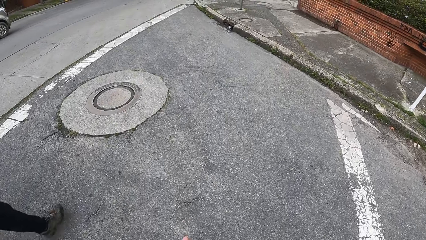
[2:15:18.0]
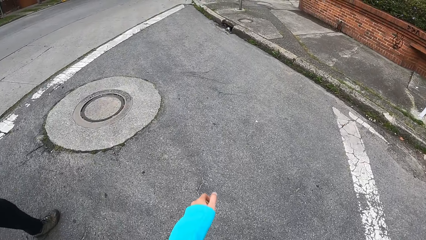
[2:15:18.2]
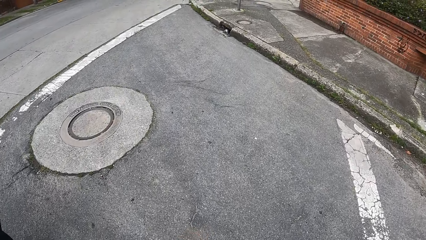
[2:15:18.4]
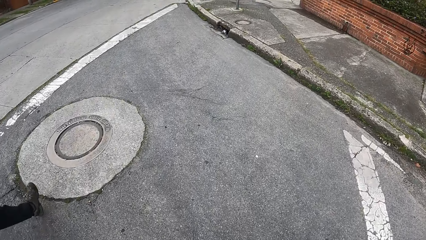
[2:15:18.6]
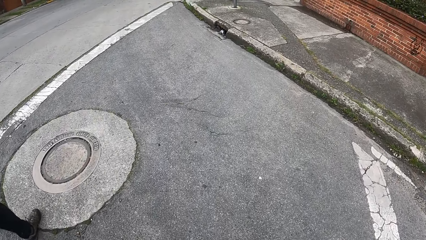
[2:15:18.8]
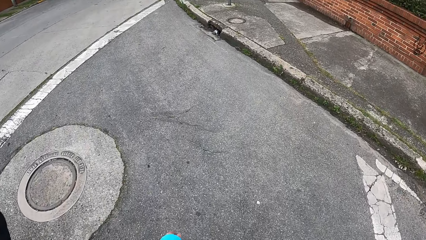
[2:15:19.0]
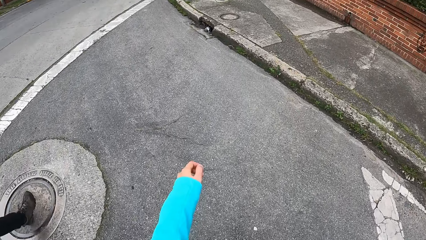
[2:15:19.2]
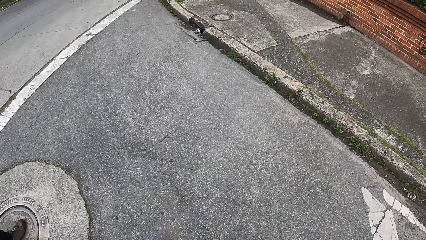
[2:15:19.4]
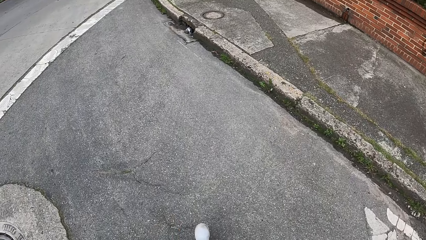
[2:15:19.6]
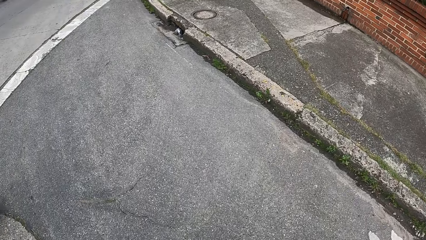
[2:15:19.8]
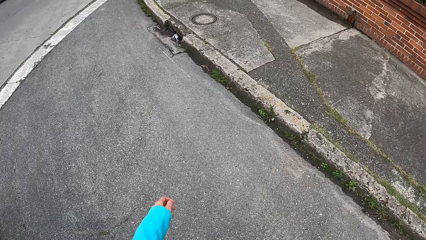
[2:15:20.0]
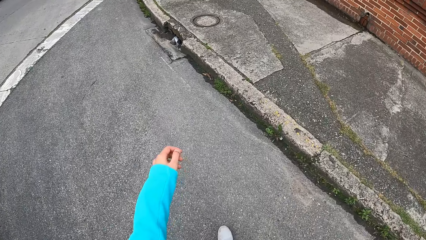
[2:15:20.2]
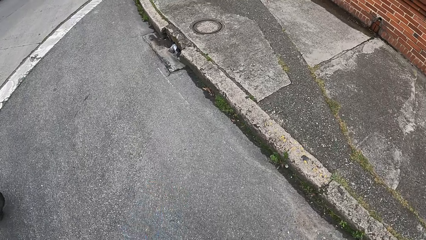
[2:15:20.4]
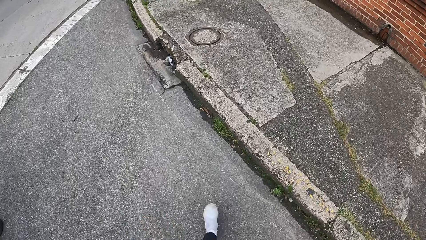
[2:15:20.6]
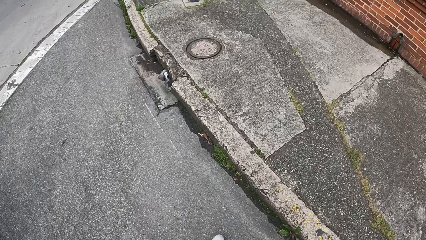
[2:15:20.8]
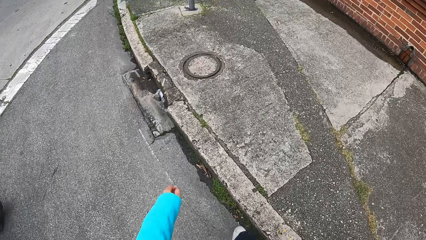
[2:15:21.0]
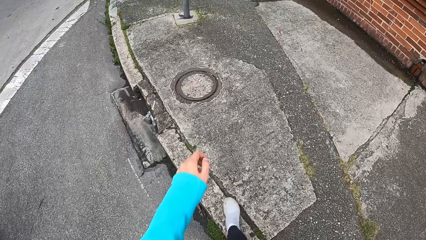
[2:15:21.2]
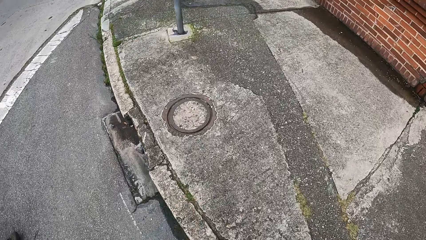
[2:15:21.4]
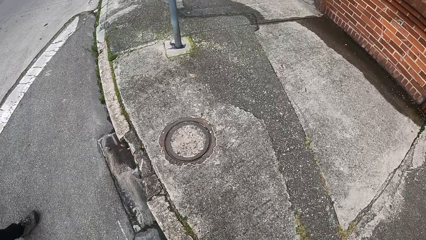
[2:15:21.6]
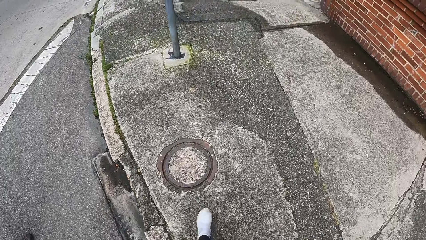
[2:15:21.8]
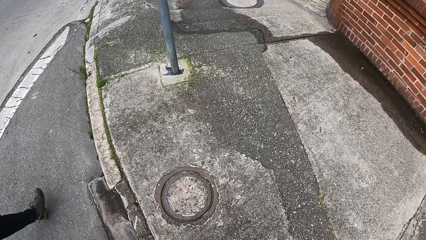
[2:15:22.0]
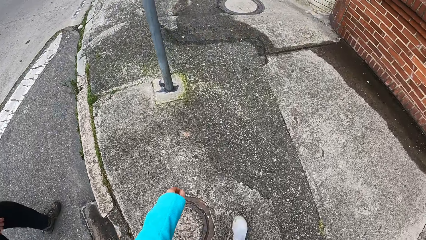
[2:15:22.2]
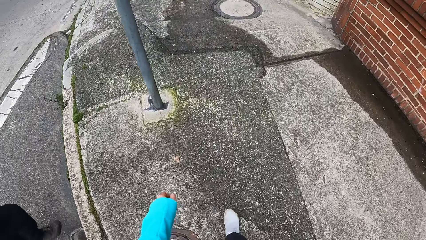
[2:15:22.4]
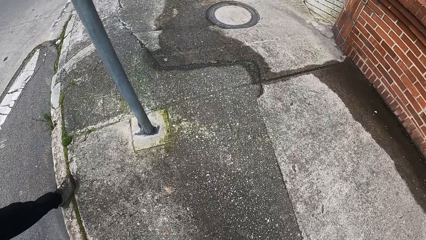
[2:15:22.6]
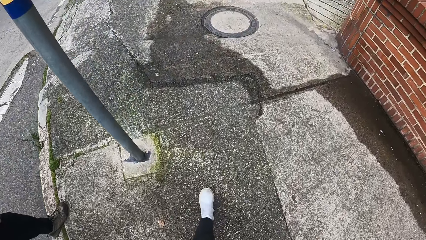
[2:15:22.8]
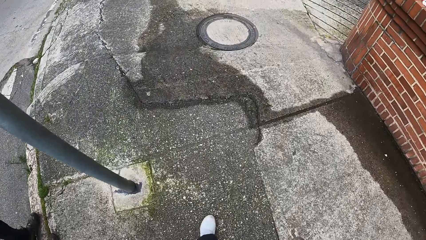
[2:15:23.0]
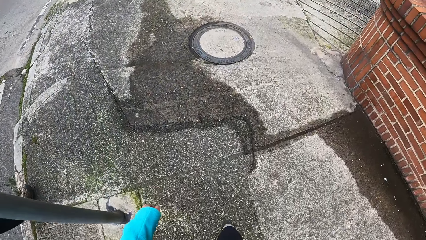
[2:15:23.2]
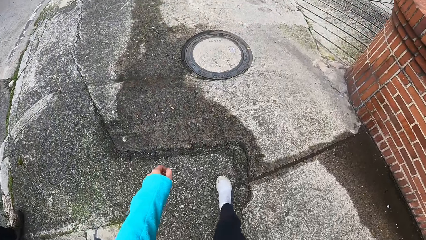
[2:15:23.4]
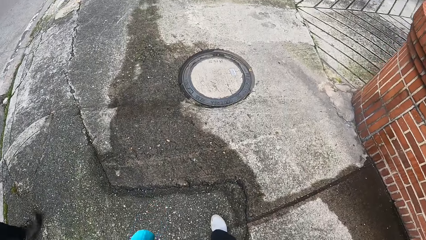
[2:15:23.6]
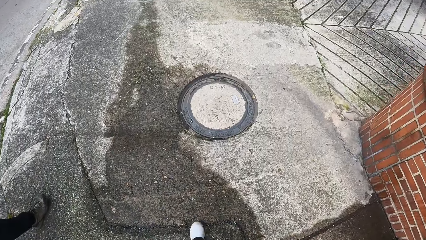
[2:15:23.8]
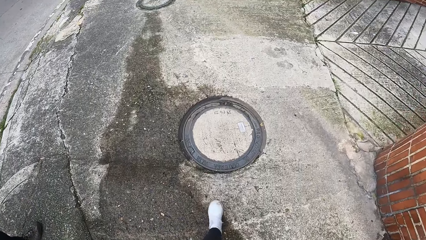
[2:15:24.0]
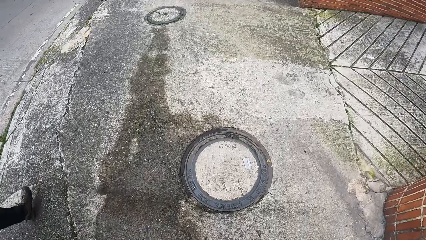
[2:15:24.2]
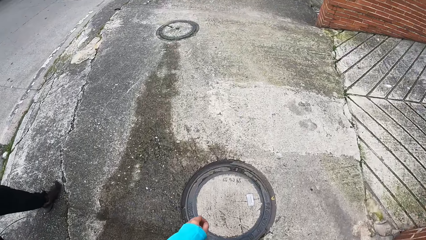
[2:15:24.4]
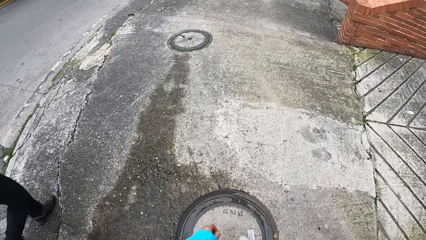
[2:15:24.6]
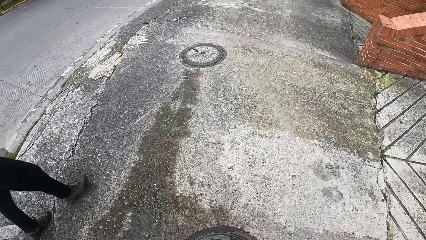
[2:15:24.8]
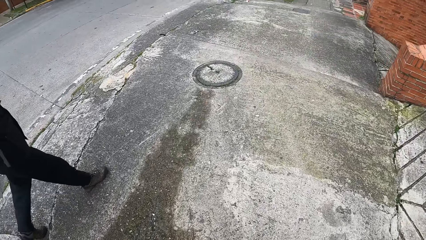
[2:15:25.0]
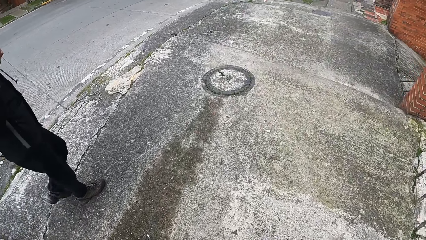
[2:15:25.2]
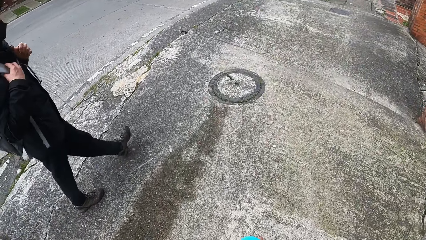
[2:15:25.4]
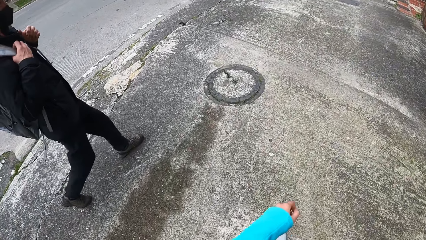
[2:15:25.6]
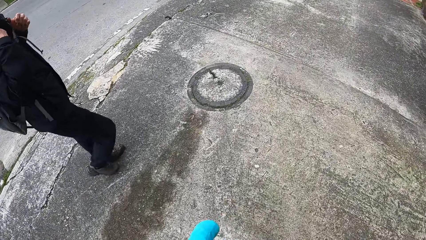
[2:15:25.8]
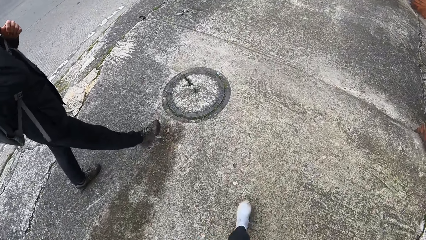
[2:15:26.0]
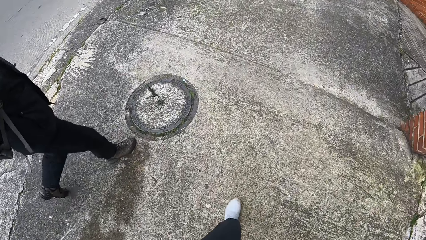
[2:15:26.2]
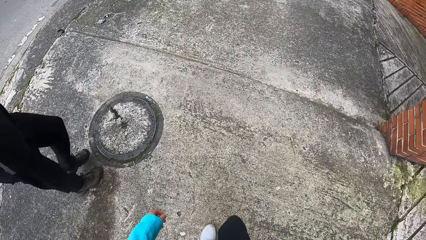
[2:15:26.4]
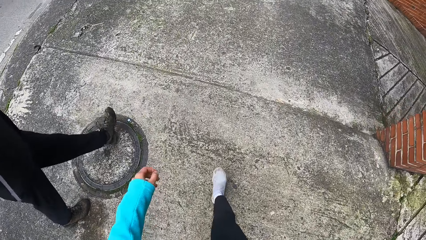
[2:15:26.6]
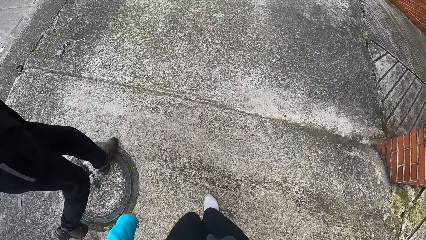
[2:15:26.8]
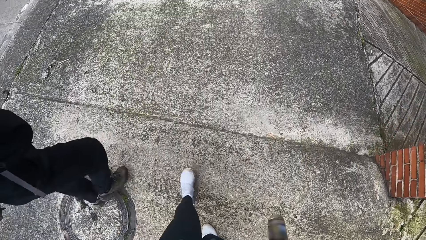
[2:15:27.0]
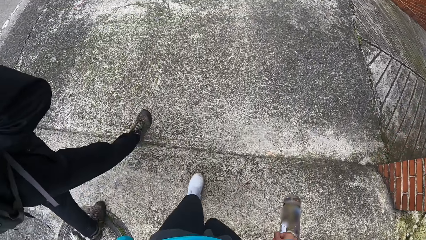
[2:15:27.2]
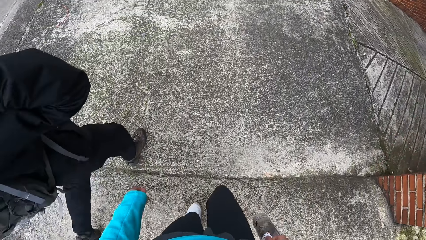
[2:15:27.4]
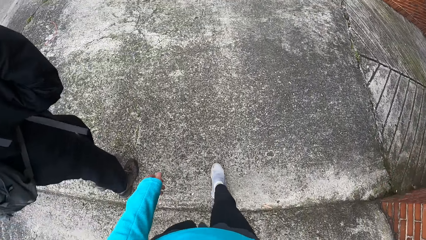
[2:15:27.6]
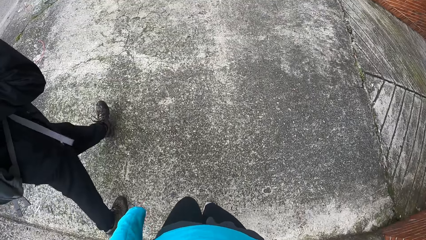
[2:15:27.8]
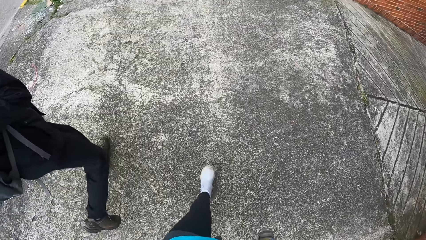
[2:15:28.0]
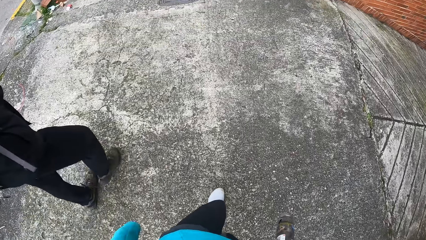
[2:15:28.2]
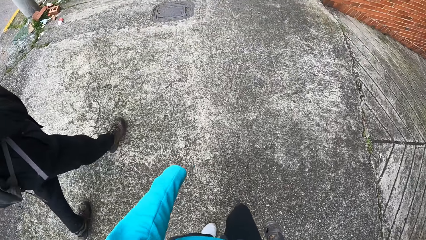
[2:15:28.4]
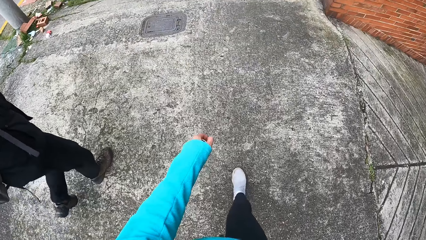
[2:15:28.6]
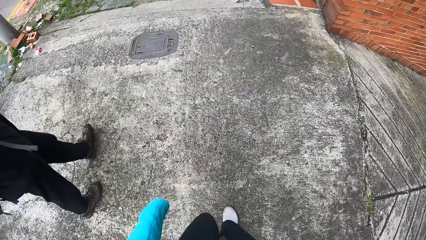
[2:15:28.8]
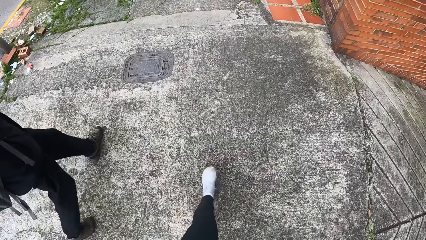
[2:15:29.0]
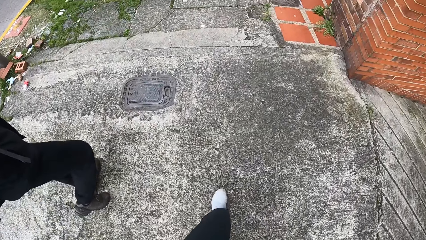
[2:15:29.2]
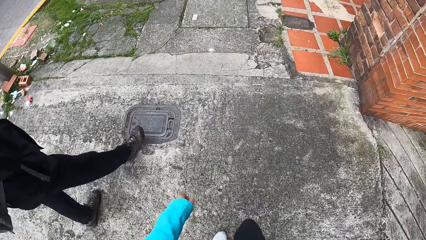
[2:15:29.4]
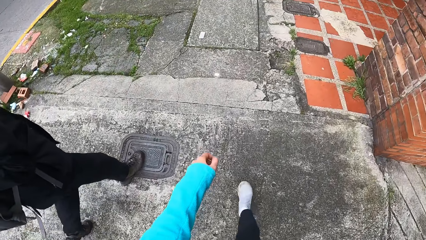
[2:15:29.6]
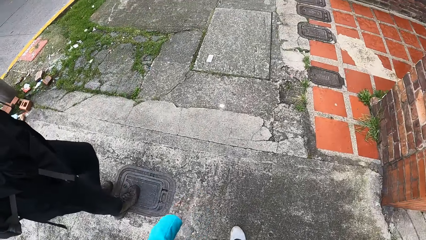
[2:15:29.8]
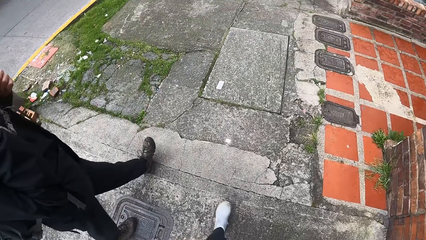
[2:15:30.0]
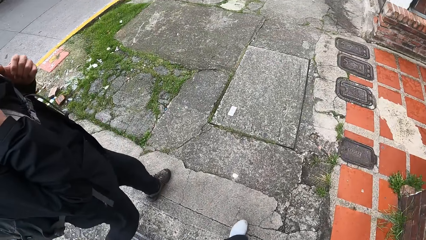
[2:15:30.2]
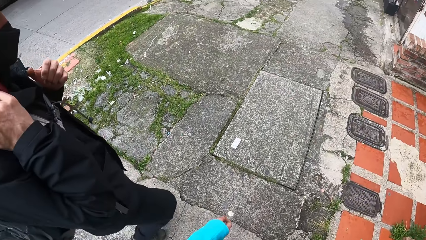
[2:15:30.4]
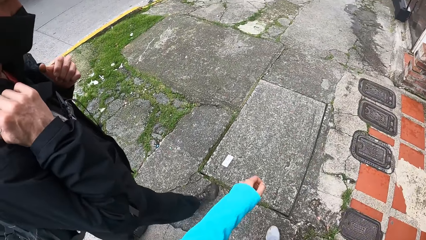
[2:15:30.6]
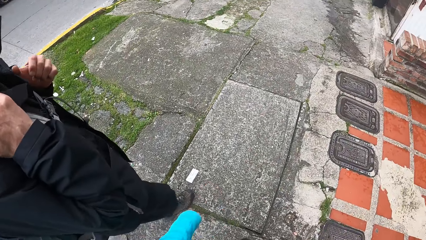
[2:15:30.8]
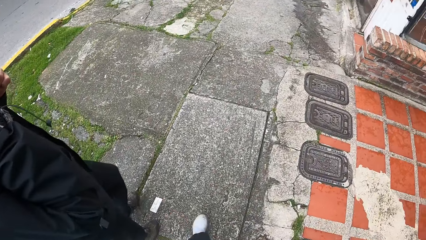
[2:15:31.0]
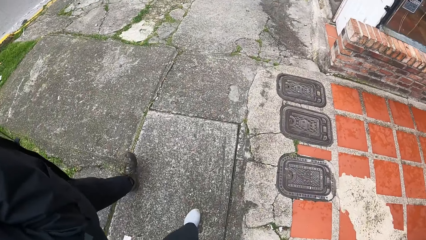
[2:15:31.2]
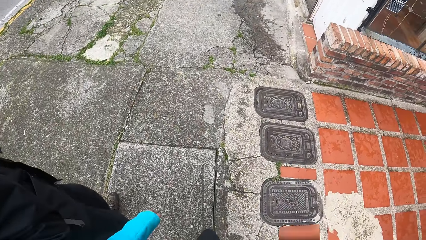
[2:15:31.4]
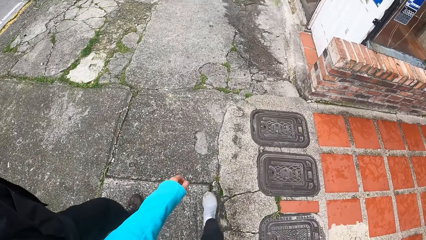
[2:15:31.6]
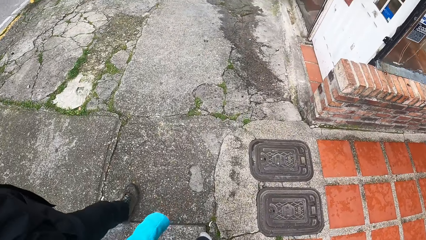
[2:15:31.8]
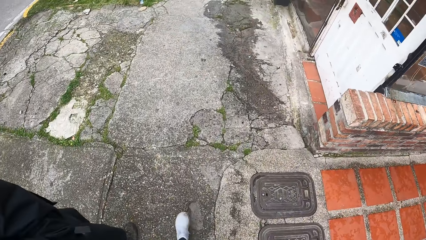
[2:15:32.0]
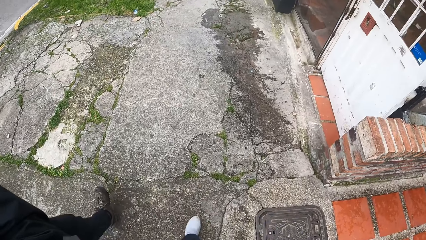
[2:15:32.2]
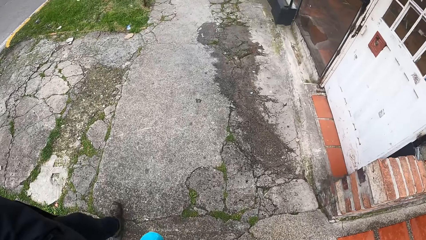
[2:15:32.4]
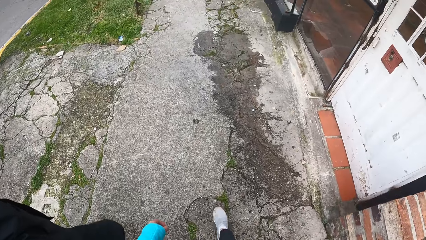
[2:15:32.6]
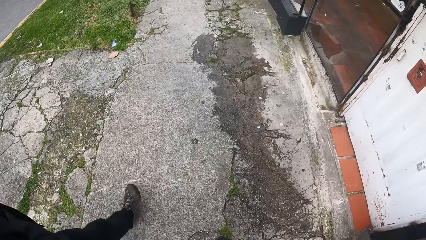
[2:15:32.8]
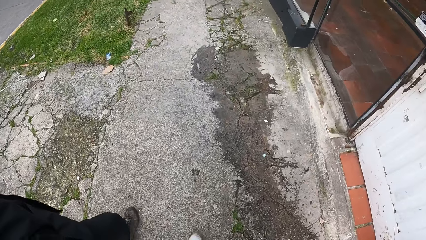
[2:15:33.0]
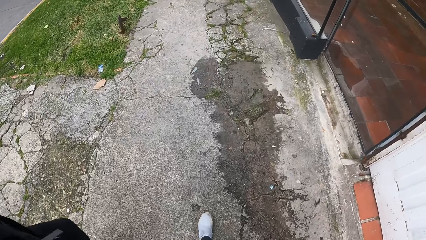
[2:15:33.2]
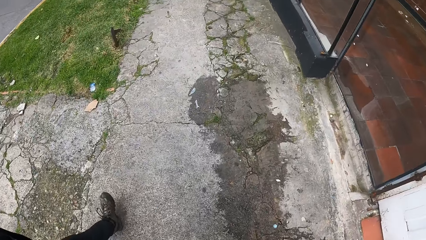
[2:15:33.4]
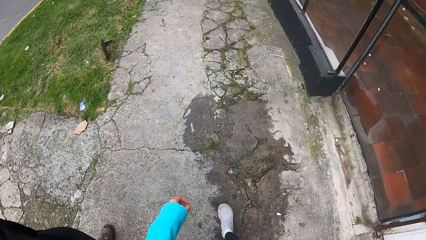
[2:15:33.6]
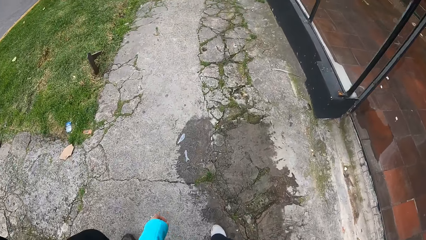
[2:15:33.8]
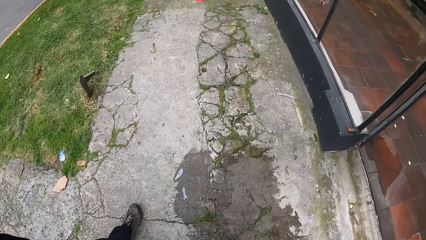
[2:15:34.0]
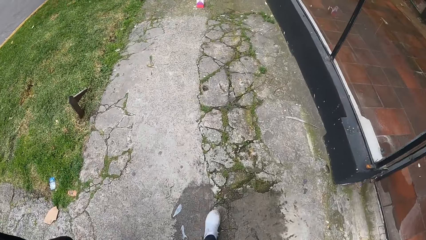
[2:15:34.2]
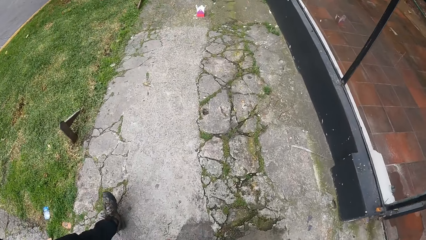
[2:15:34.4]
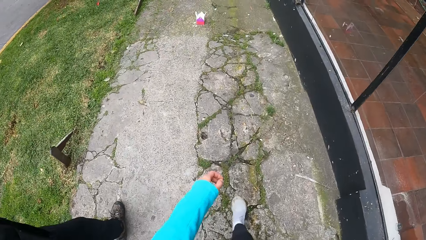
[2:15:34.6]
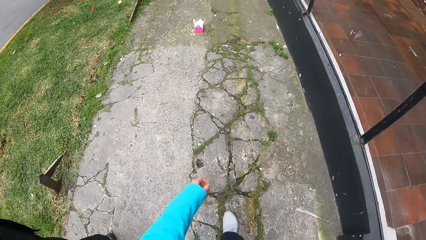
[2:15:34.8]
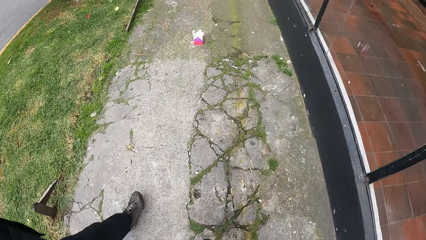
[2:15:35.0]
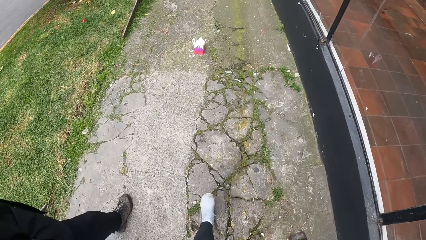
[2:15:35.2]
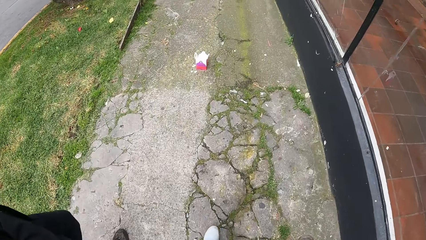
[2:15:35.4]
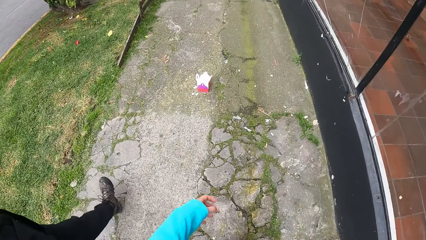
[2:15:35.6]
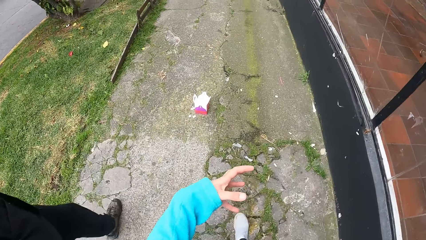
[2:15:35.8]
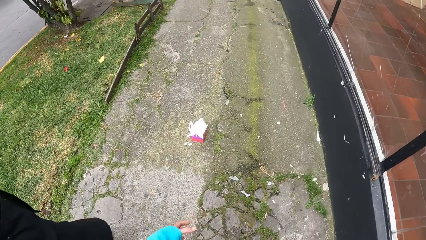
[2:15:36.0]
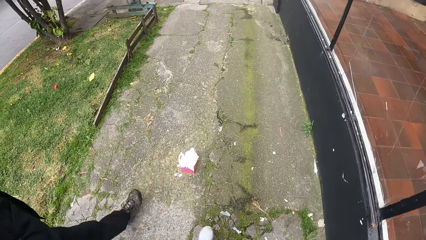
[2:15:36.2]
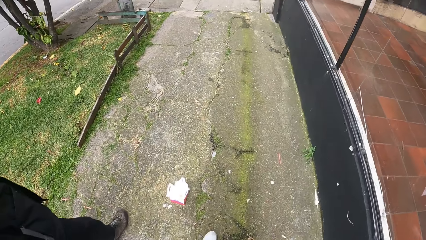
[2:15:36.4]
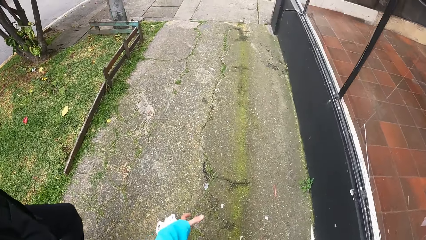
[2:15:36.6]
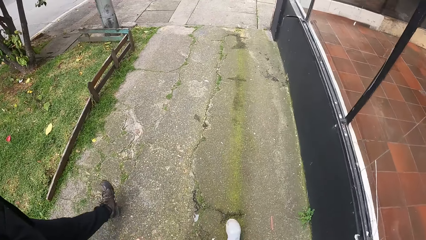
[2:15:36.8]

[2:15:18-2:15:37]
The camera wearer walks on the sidewalk with a man.
